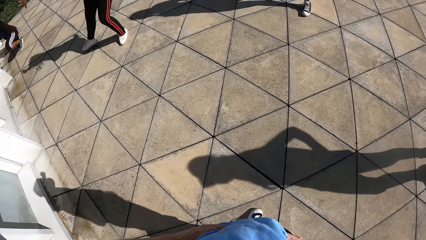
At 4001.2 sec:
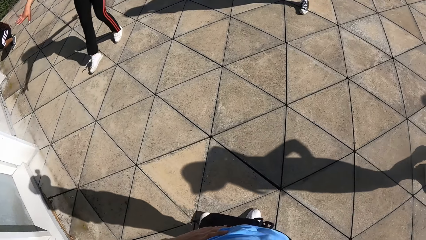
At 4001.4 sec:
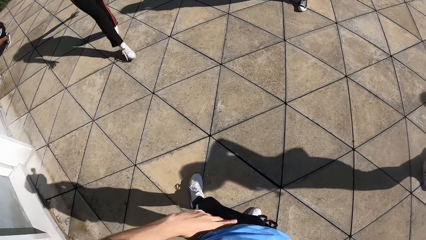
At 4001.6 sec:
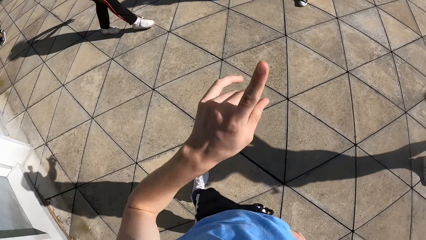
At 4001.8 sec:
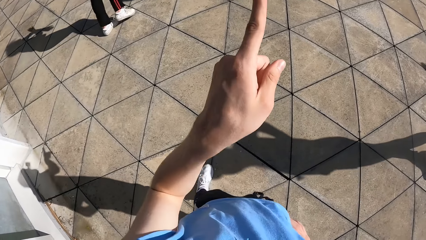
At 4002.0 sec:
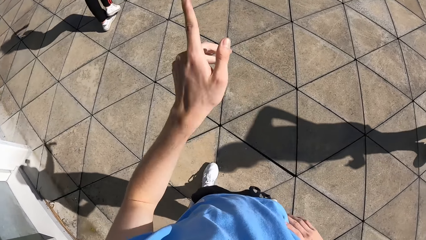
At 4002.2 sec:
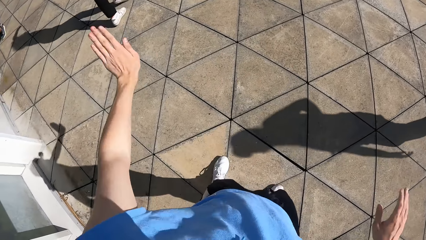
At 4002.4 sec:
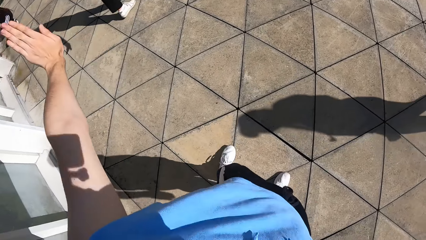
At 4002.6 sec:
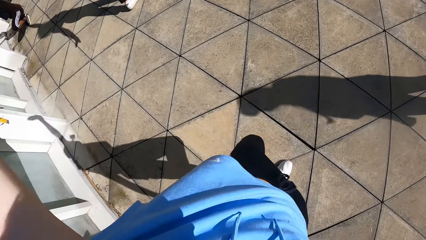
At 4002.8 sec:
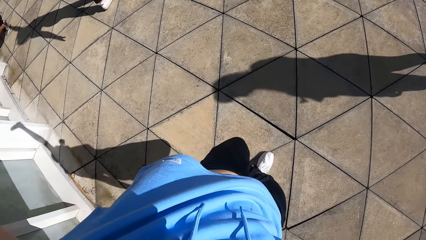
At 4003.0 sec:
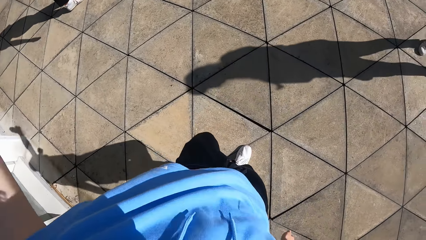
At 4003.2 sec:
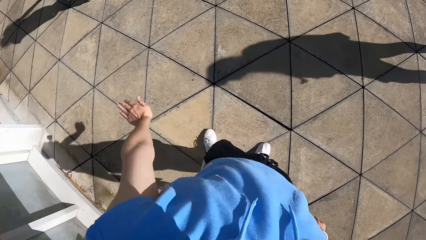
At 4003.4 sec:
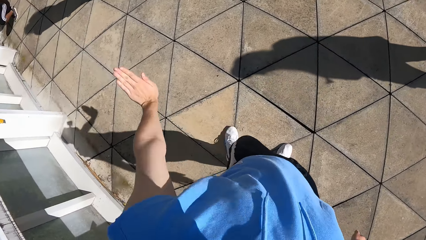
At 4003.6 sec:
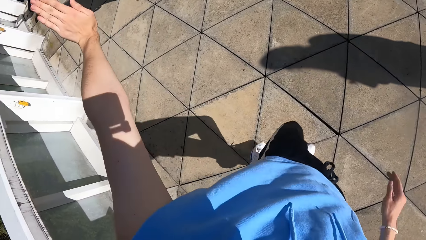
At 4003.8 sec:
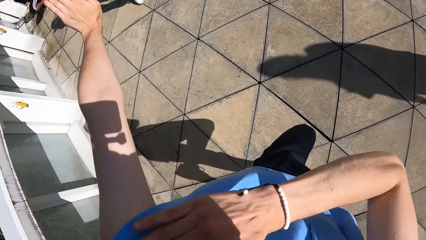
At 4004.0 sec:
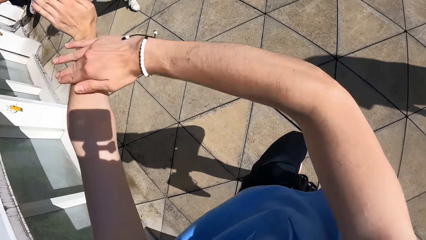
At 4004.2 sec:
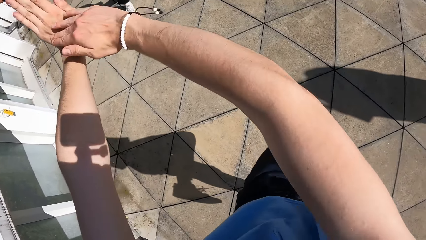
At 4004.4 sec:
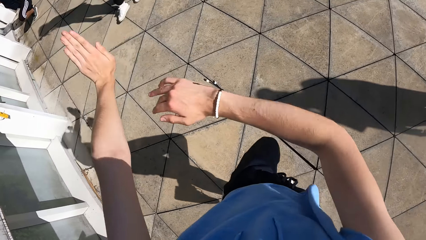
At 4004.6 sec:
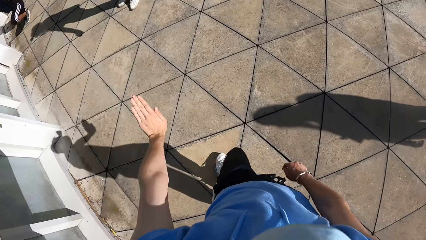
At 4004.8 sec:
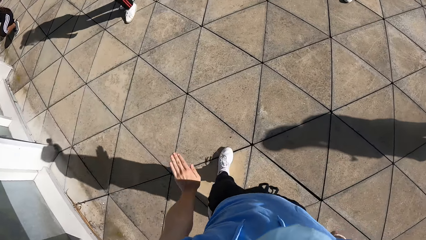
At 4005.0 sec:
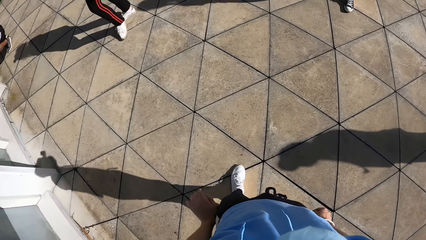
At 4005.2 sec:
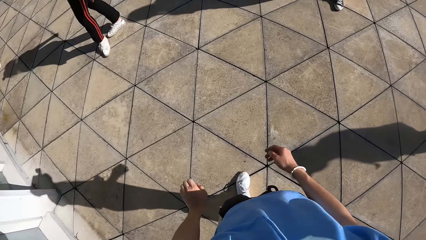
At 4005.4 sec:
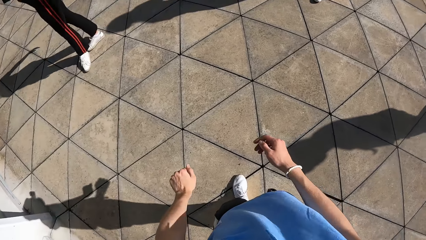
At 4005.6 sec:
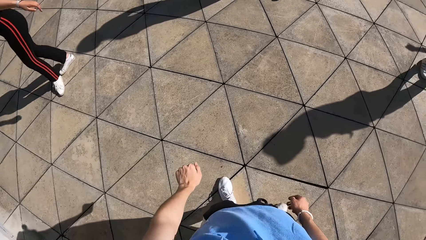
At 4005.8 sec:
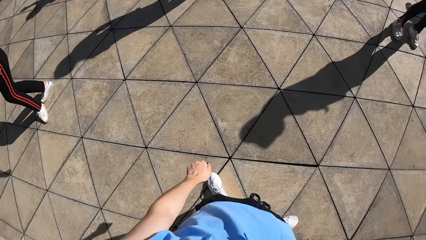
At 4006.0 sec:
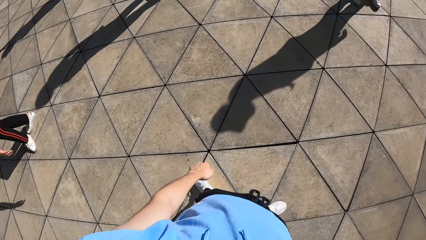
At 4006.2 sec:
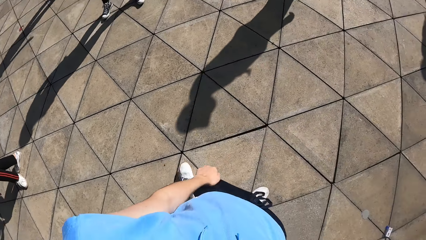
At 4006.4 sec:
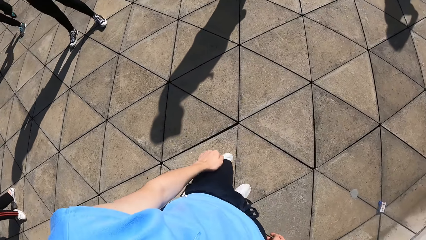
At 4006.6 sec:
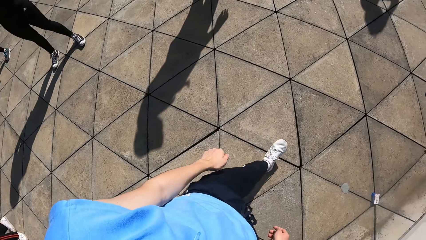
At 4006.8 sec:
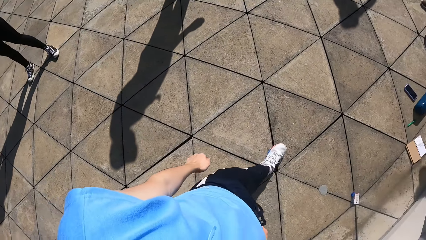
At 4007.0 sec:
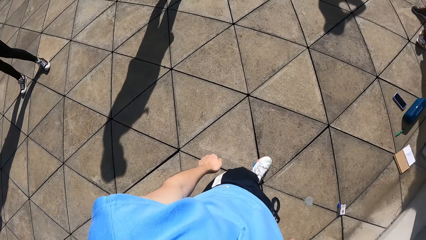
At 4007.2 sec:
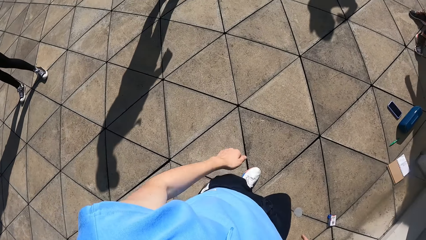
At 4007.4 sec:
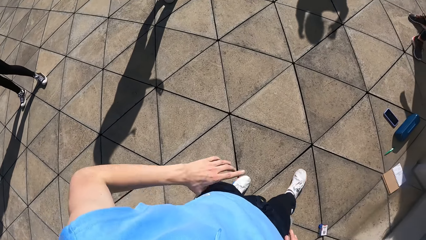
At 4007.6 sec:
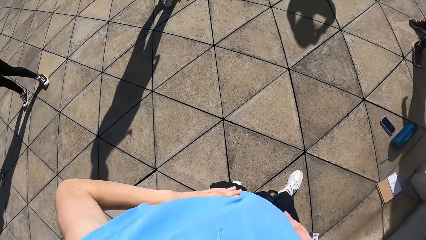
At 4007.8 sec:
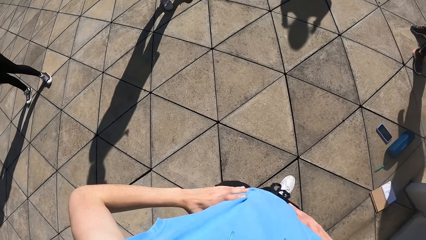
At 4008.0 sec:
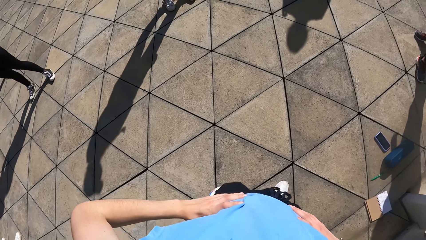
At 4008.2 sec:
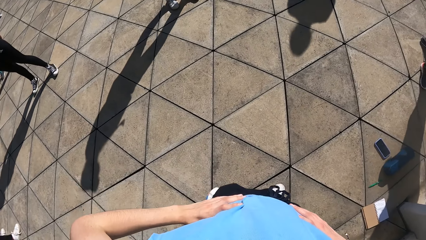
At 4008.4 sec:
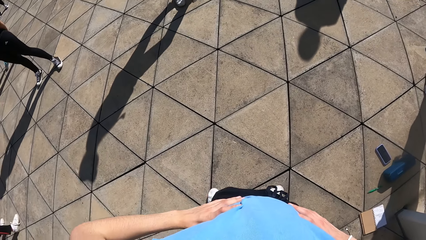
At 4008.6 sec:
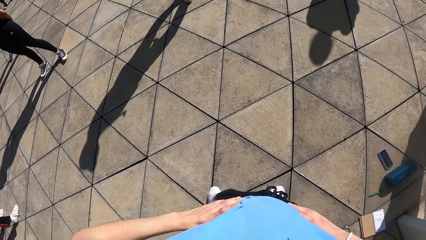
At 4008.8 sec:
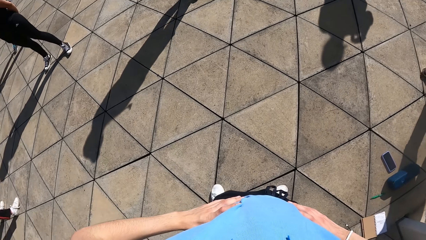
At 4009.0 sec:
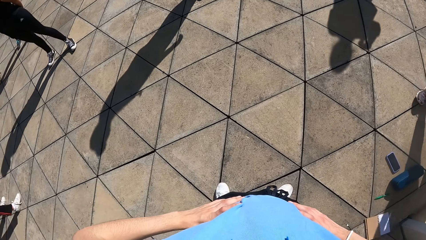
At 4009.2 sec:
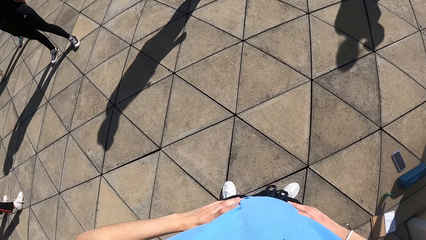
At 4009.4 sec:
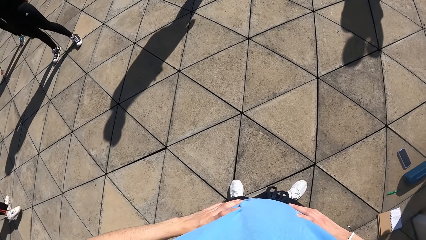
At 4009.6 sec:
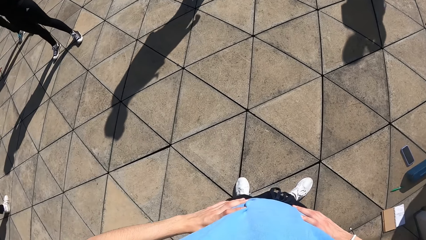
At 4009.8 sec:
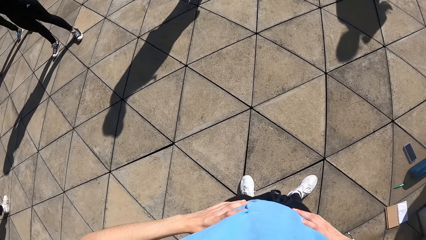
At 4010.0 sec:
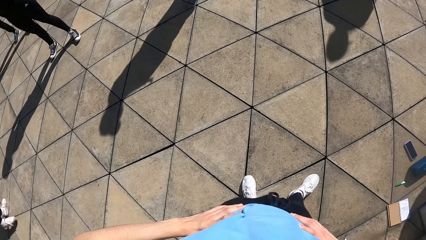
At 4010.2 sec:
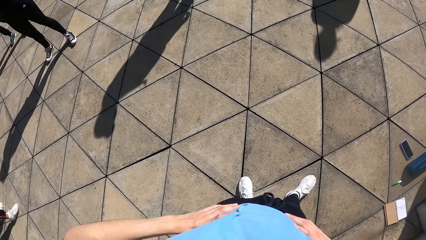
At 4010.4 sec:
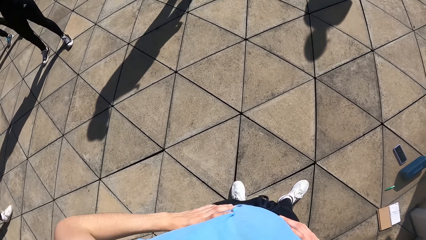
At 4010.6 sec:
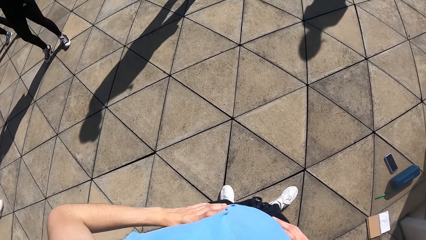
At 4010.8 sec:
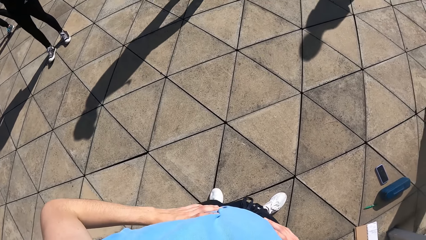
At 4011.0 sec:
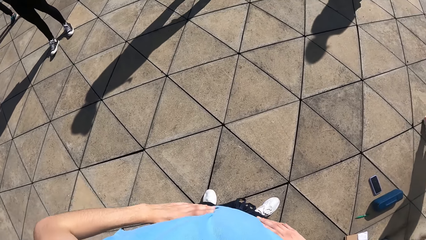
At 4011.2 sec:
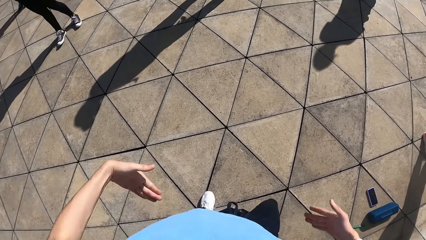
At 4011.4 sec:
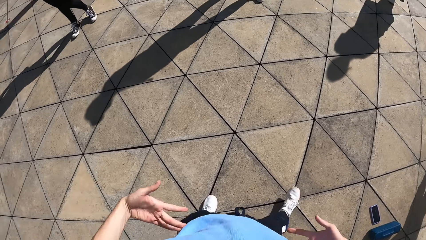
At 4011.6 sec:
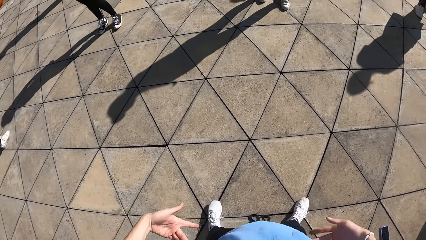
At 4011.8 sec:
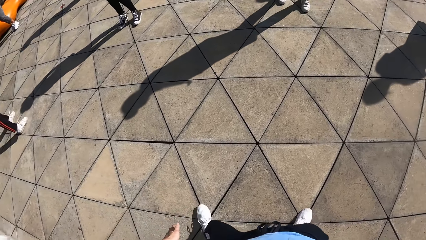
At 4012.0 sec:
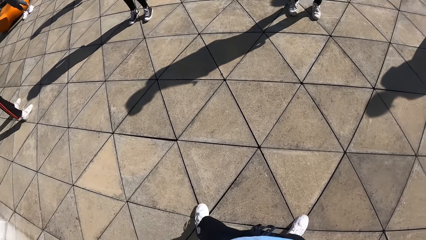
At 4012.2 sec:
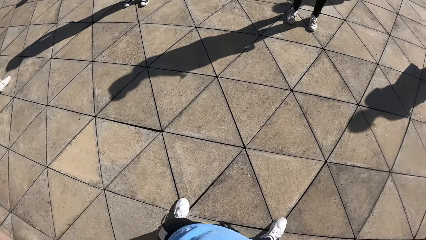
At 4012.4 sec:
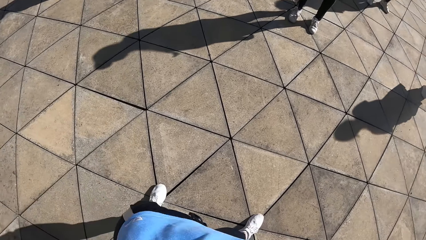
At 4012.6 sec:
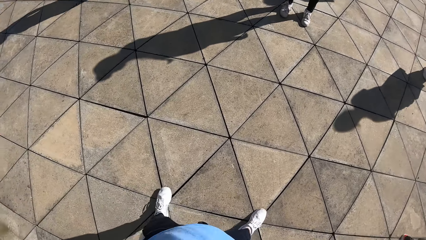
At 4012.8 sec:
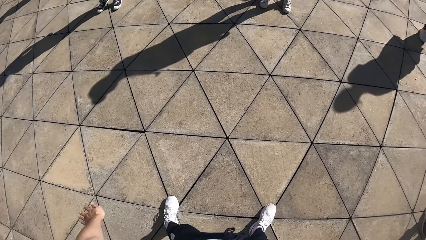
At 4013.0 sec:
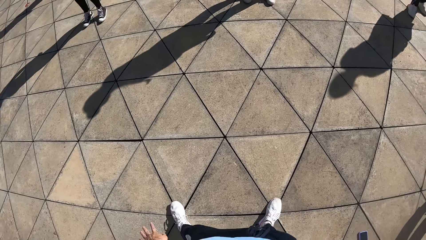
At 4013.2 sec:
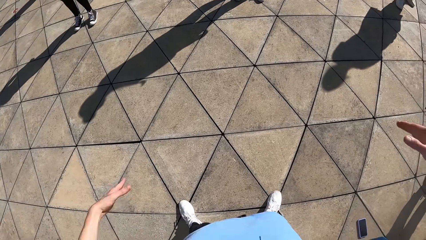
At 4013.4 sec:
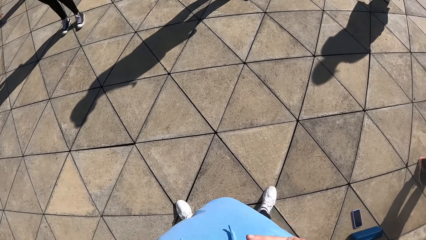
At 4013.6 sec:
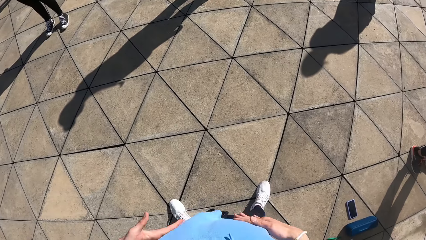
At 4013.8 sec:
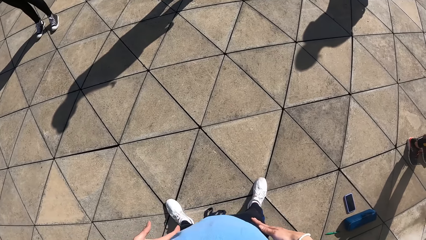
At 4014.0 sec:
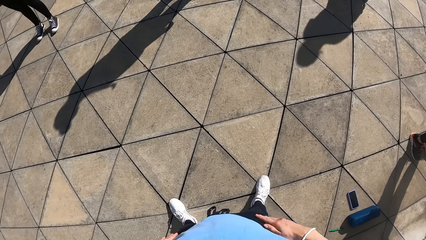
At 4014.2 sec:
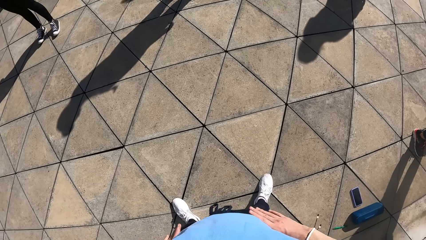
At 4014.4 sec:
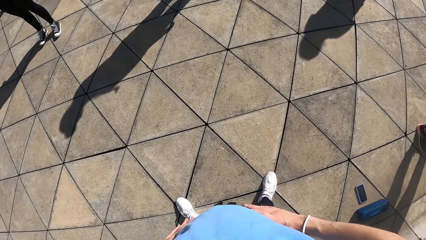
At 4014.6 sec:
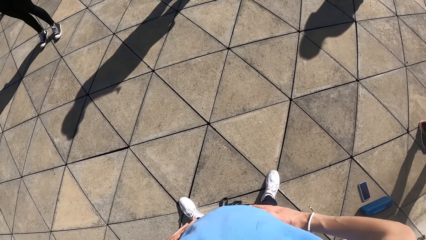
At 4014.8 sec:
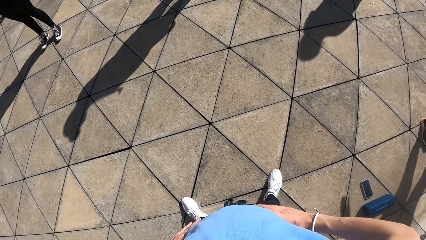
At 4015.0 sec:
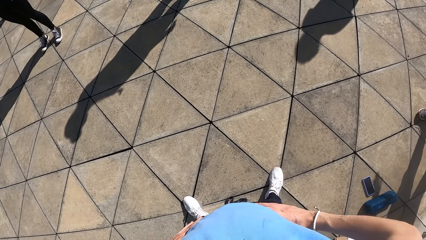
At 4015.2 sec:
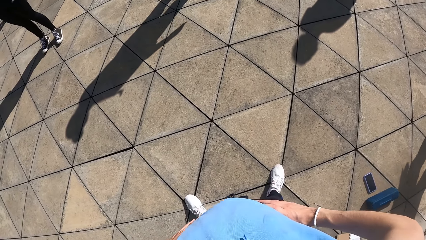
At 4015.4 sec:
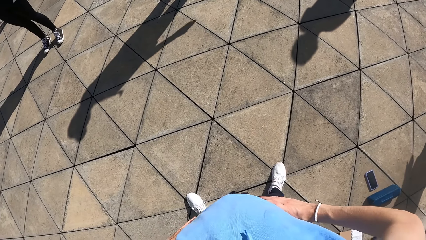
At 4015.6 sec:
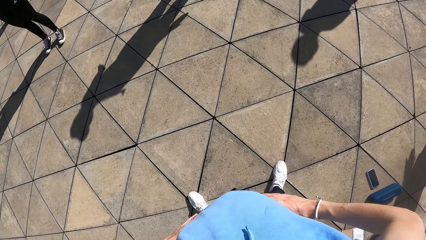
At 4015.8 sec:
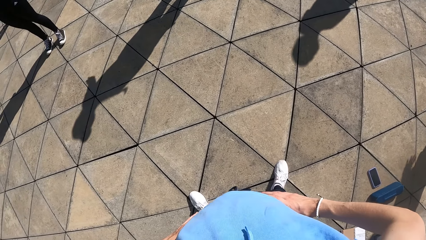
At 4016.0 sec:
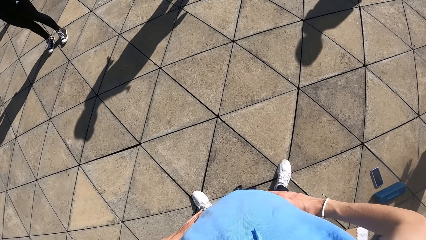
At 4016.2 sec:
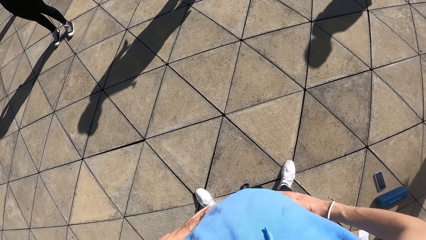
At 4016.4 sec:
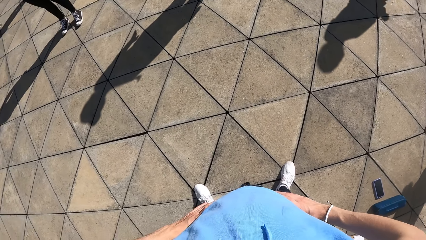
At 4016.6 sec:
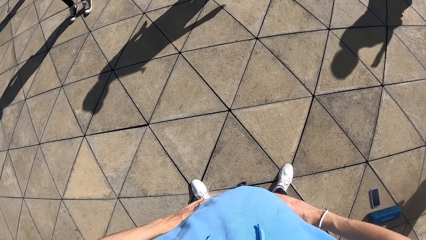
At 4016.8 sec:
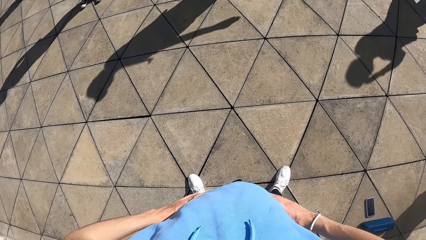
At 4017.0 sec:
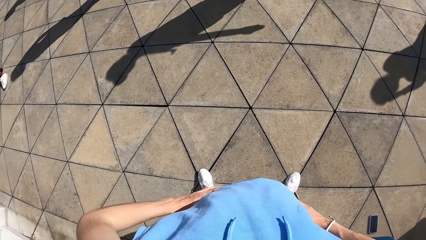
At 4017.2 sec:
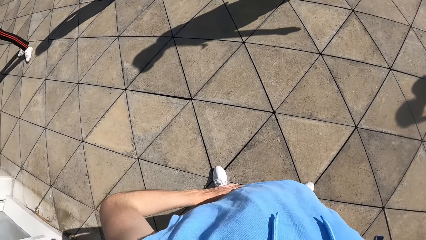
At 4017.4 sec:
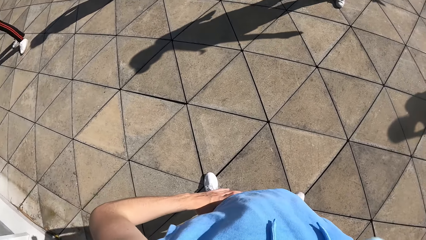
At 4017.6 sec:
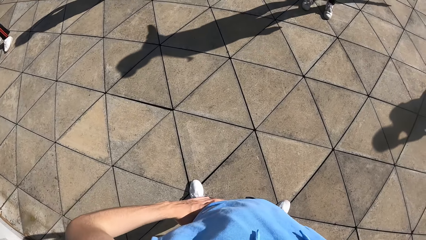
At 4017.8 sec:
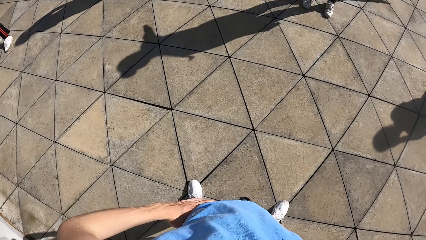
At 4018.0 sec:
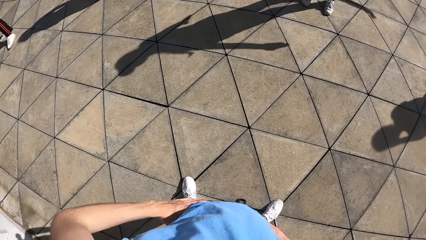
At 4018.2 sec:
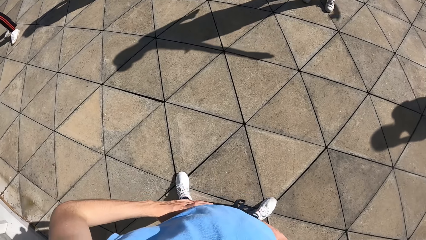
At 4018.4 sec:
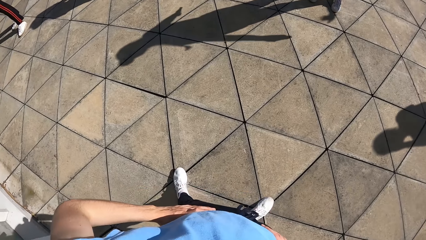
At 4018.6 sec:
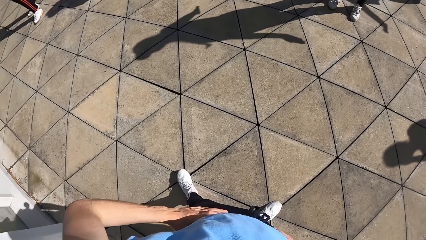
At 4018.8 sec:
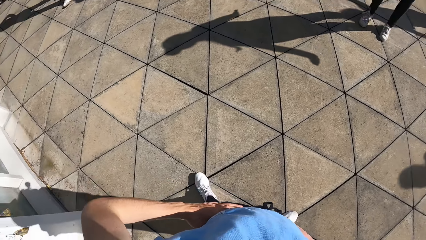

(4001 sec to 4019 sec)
The camera wearer interacts with the group of people. He holds his waist. He points his finger out. He stretches his hands. He walks around the ground. He holds his waist. He does some dance moves. He holds his waist.
